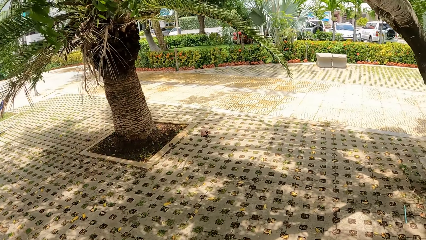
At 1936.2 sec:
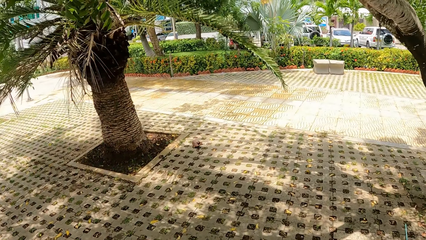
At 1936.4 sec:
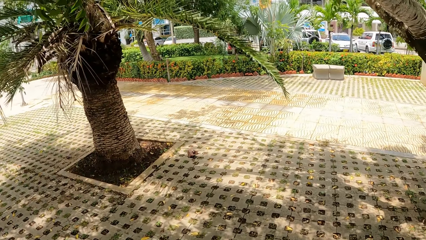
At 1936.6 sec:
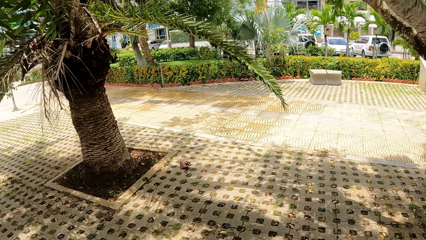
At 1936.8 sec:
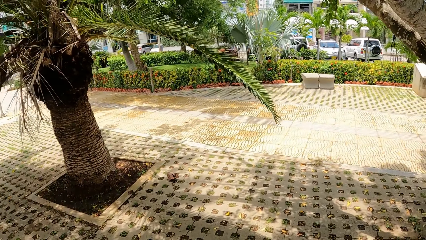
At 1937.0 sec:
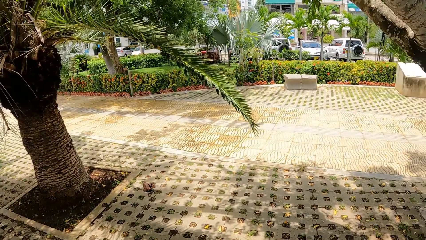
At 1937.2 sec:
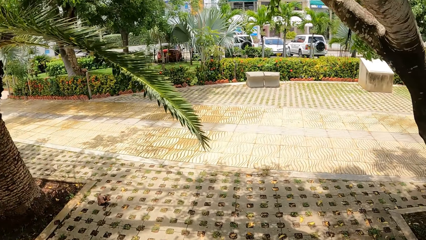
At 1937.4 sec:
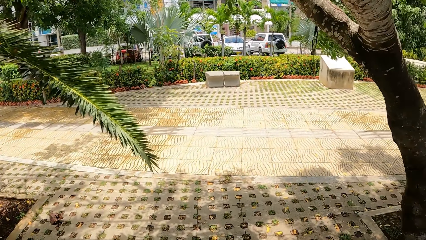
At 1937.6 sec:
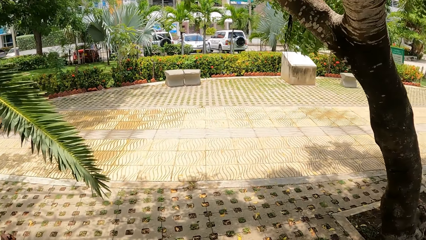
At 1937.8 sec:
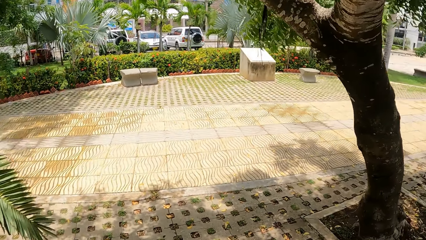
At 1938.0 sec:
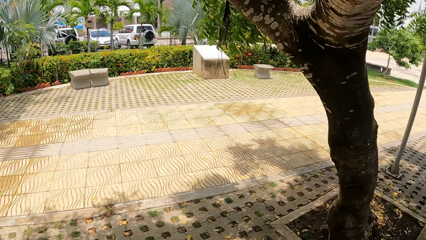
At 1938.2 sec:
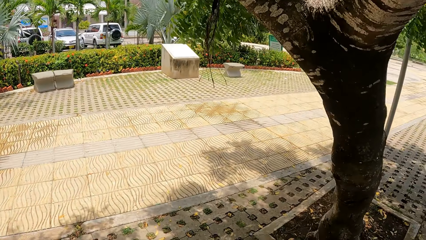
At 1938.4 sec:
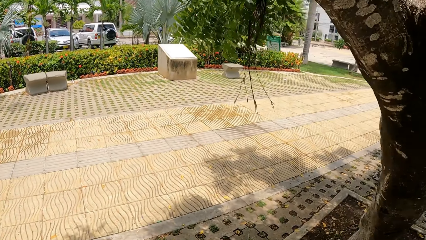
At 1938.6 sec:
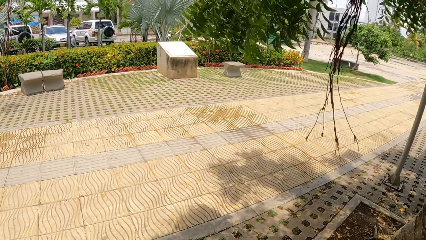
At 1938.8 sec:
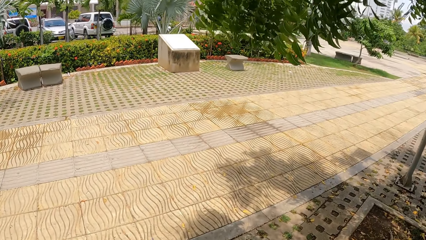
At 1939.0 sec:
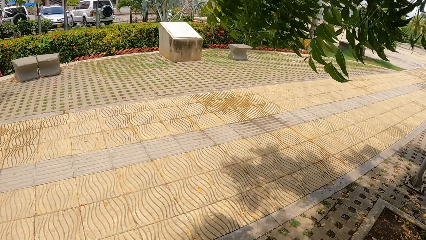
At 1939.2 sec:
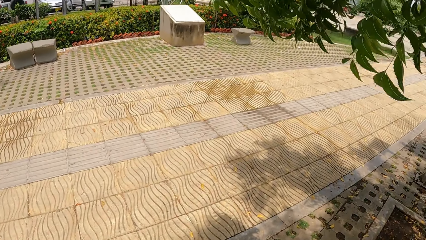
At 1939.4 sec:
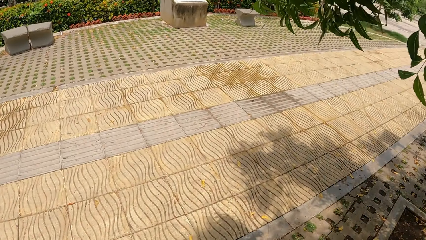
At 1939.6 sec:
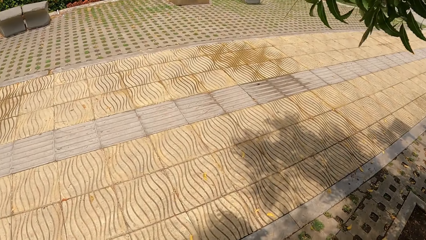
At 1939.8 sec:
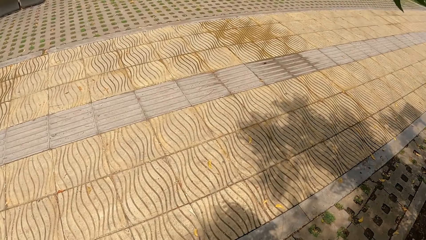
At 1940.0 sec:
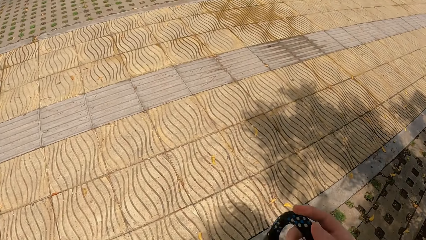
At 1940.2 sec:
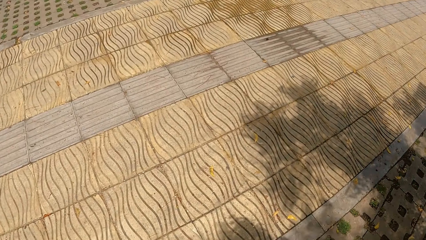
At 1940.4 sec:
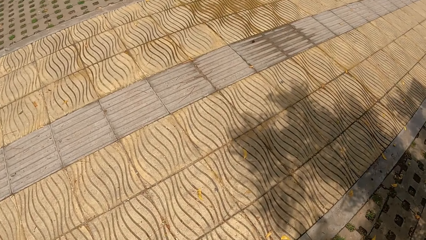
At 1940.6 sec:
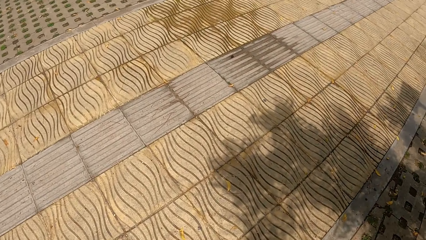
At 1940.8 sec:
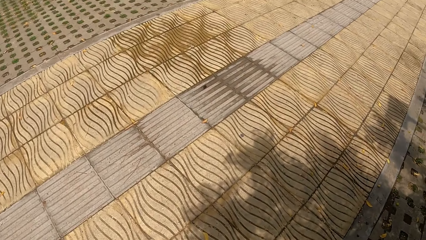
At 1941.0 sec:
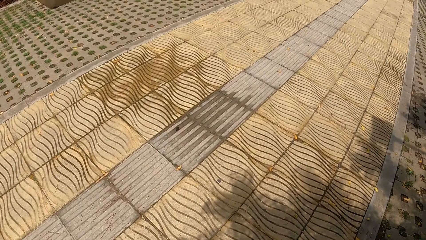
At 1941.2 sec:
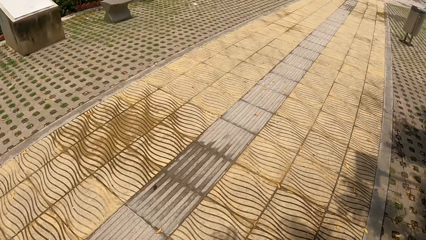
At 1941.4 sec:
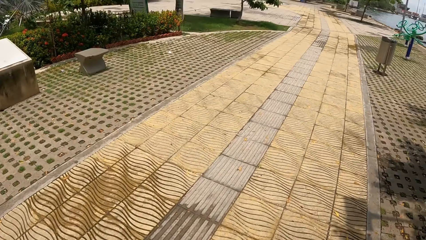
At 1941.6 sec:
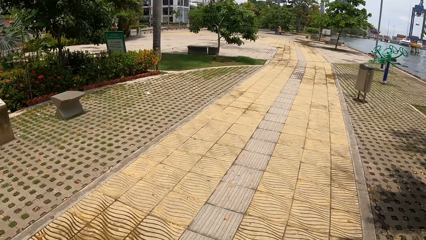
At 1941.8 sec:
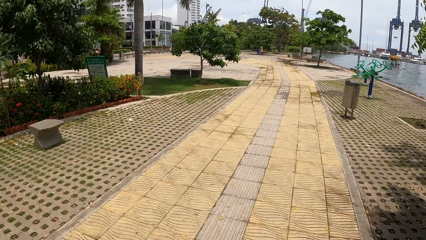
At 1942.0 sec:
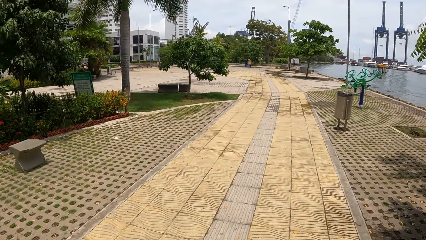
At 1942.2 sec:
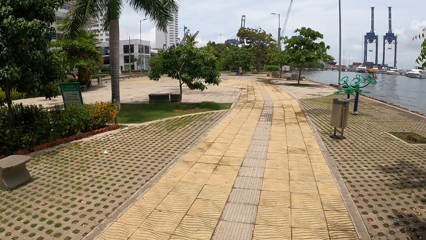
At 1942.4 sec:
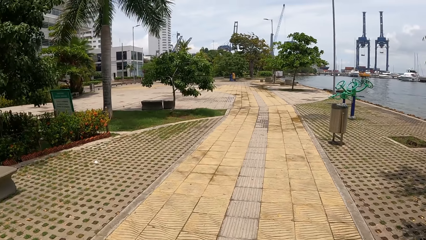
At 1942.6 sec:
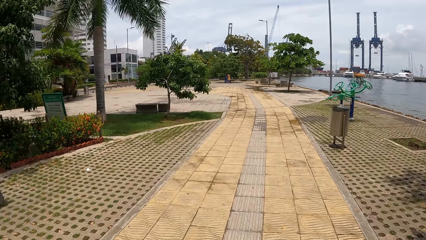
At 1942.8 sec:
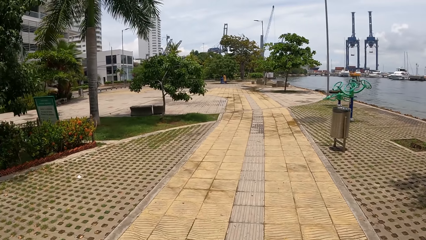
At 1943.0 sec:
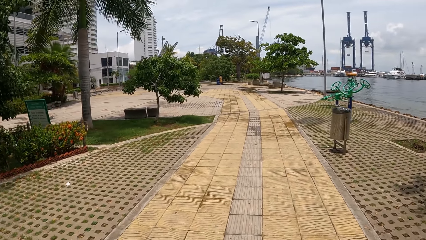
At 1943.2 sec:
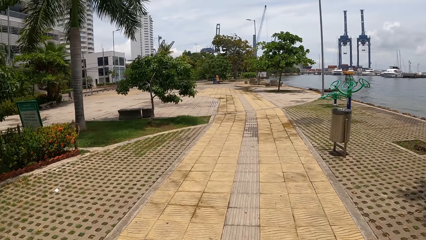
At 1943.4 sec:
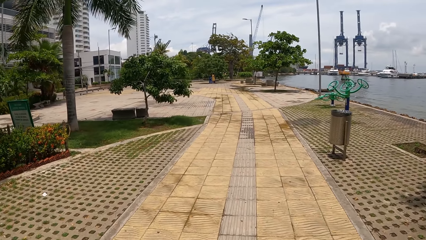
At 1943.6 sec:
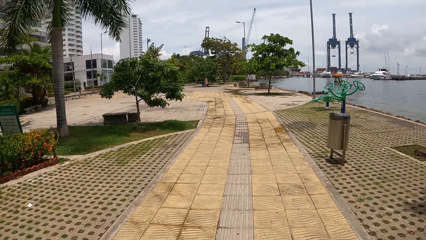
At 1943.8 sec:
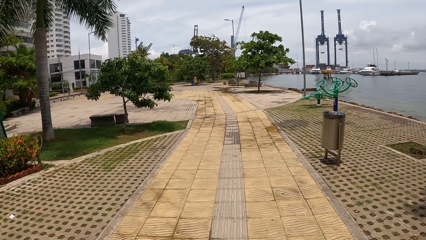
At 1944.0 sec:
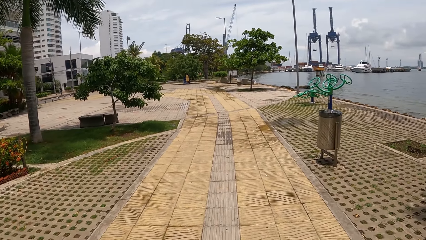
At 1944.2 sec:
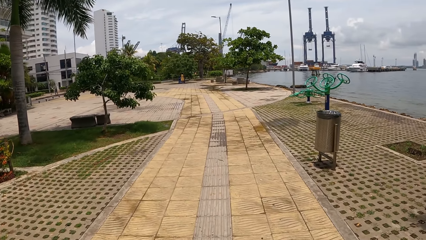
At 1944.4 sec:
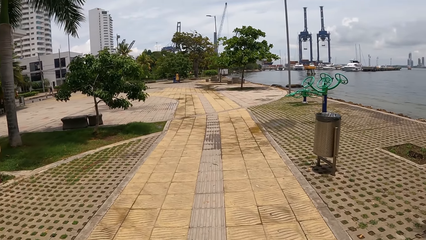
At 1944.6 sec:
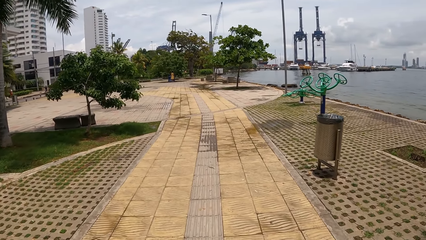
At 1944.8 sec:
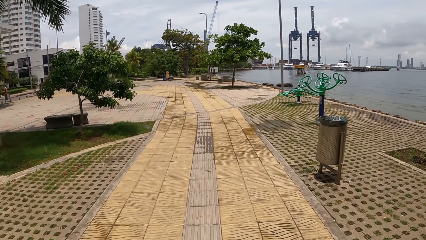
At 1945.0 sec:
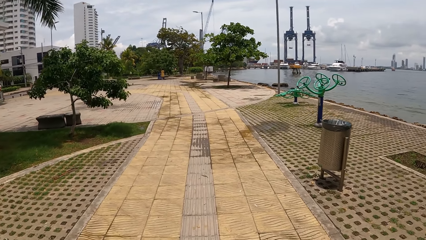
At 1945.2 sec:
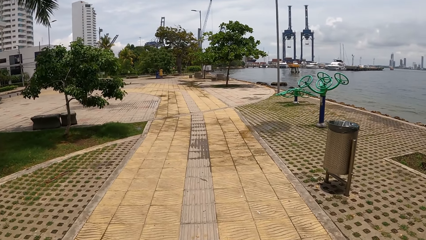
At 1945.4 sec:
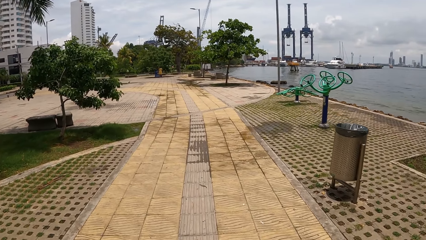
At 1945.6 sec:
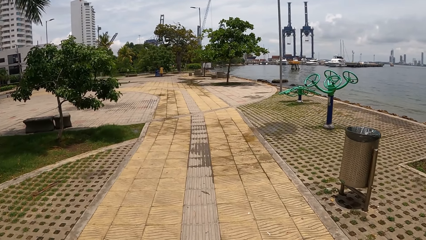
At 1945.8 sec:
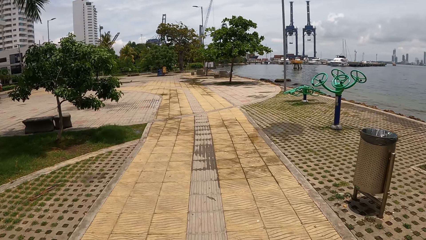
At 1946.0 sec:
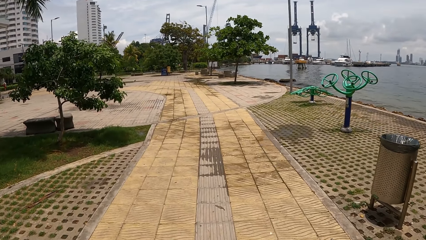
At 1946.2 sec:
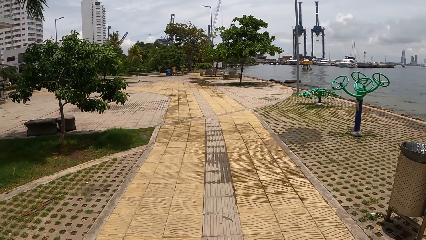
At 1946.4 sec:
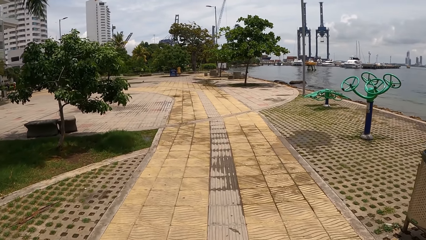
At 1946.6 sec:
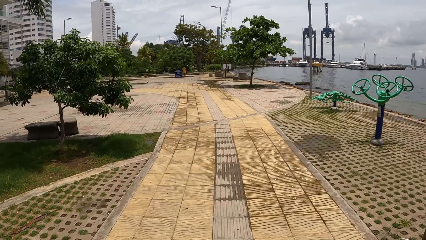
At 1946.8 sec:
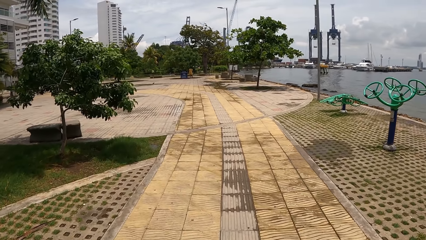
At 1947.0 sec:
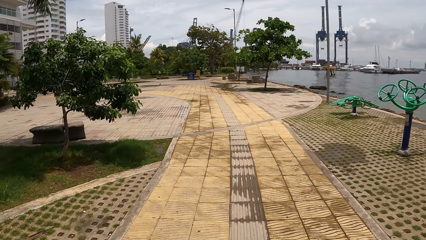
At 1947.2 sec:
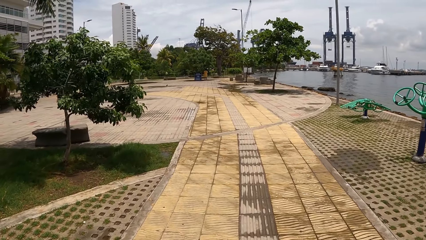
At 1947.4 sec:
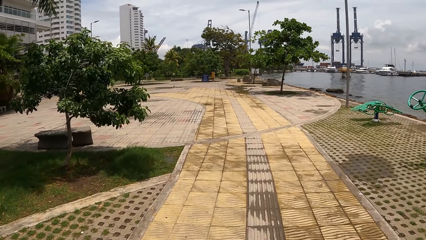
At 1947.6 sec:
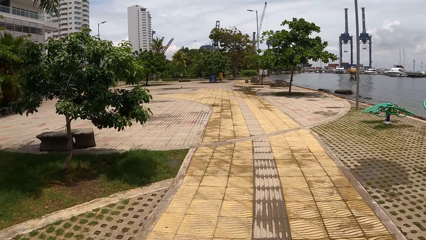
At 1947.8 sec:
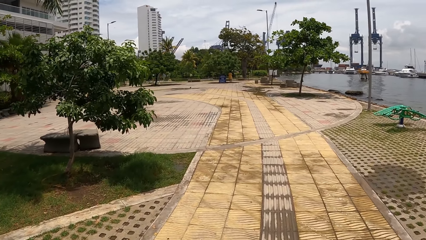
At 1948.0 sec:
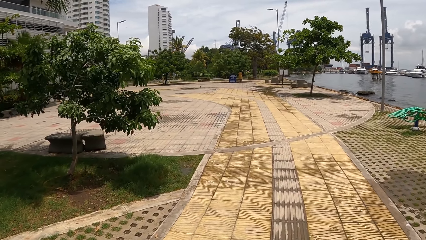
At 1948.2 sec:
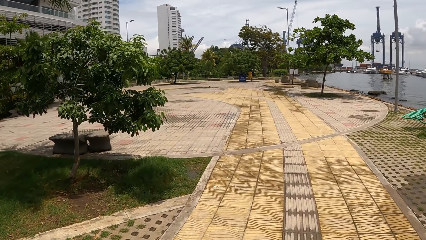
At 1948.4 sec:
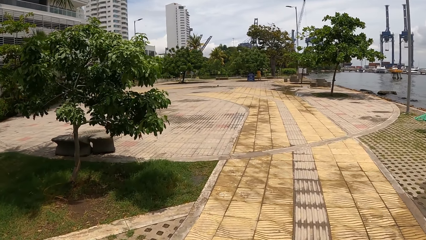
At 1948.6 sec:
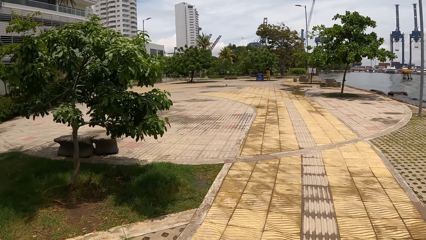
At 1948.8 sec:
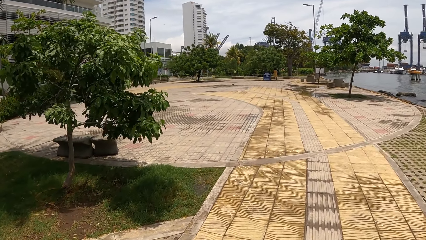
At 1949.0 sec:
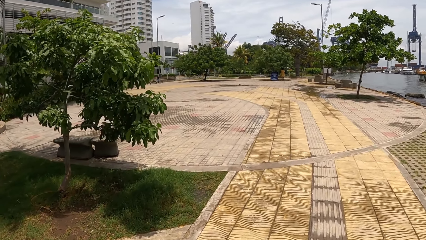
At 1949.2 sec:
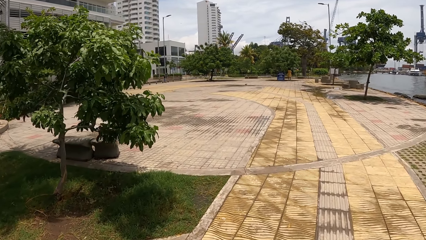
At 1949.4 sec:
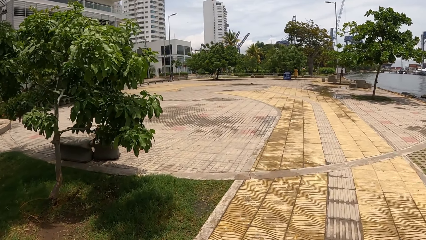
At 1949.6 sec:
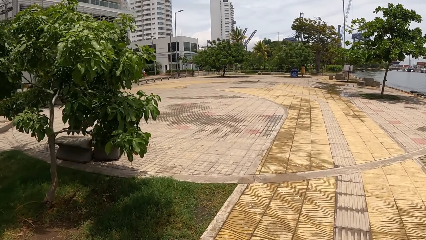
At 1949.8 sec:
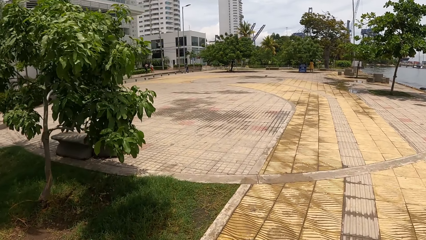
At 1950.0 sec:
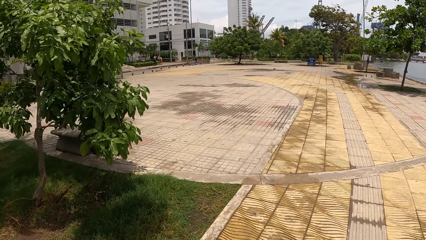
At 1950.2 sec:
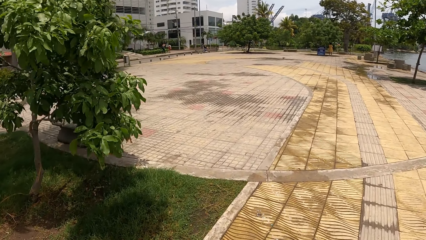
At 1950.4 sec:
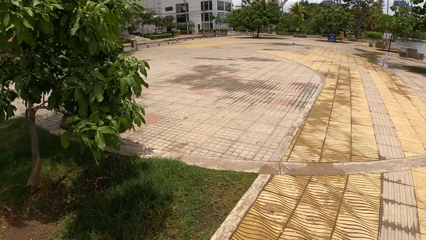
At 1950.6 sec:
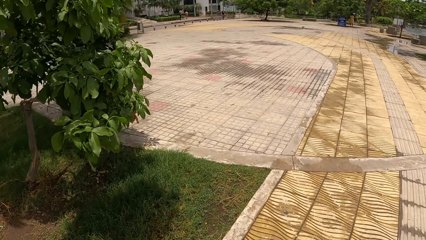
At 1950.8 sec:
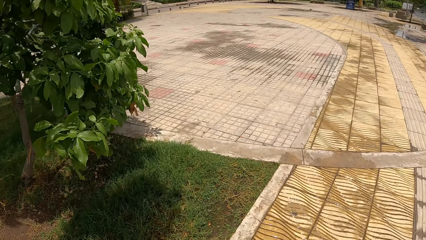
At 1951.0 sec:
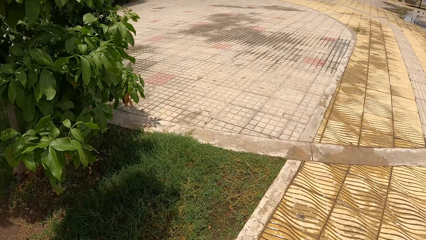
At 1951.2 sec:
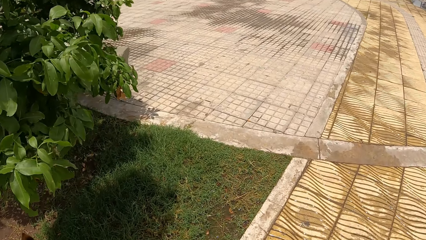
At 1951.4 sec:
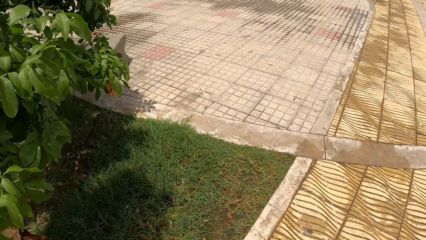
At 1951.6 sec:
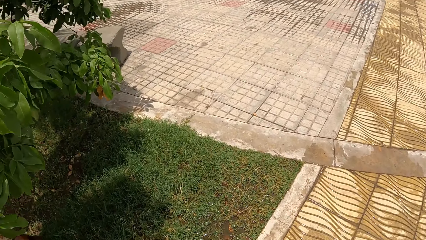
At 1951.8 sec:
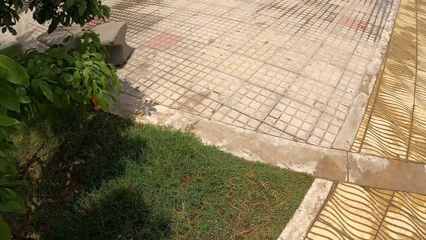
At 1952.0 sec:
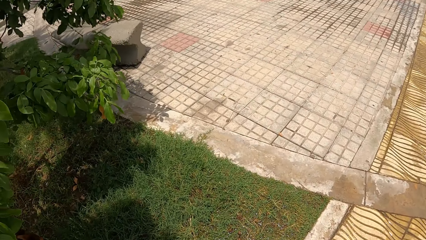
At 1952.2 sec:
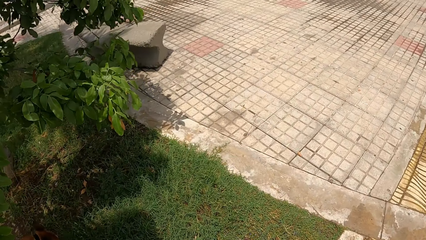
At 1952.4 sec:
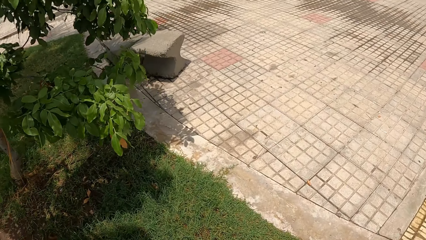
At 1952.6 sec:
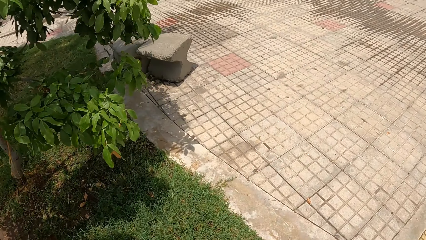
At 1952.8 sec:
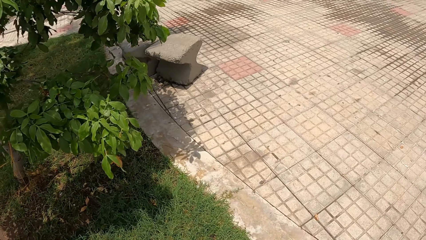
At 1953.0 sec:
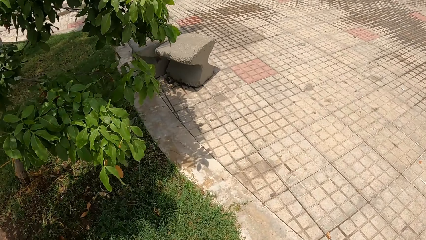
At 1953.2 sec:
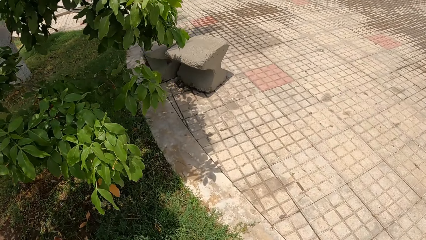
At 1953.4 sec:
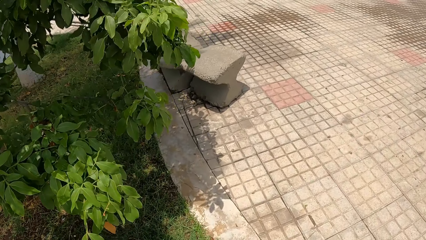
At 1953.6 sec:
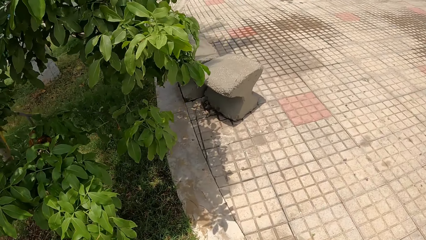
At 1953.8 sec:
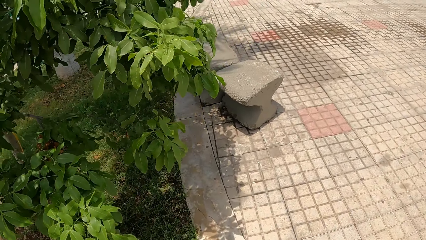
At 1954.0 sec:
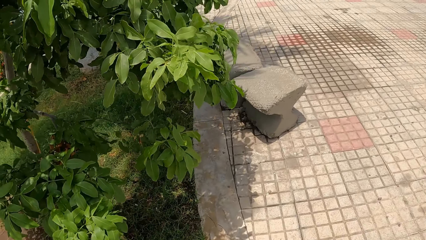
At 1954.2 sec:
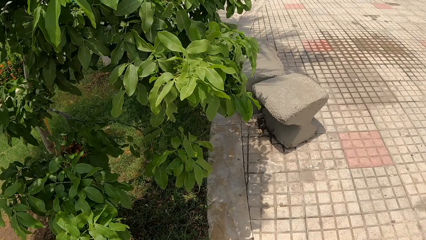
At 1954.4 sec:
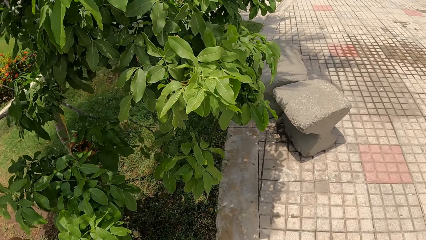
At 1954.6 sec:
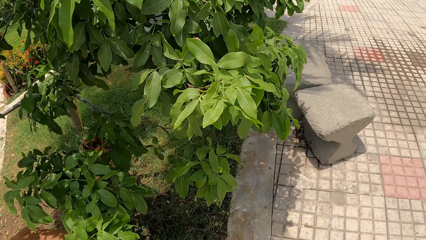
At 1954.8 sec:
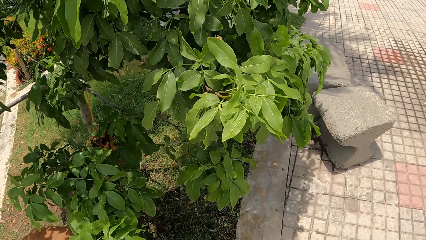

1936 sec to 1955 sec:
The camera wearer looks around a park.
